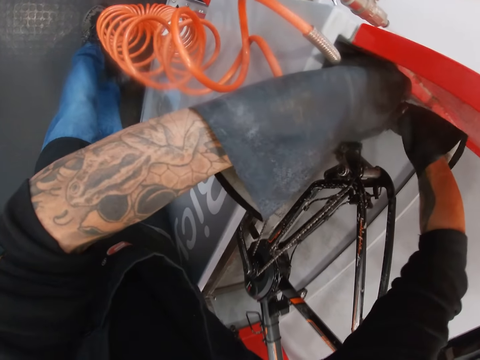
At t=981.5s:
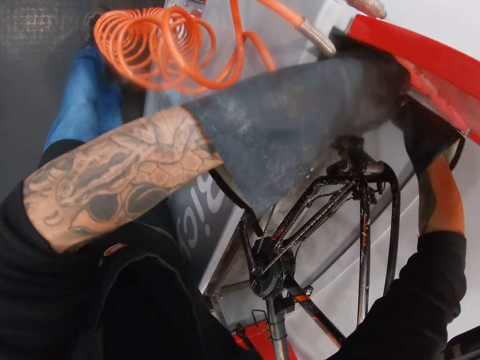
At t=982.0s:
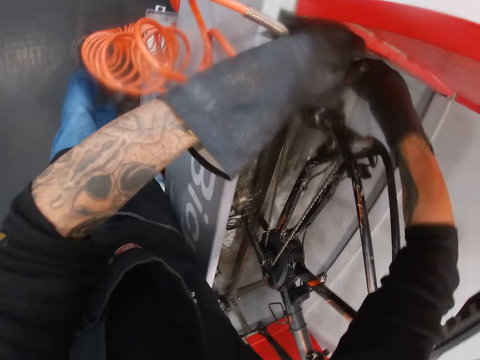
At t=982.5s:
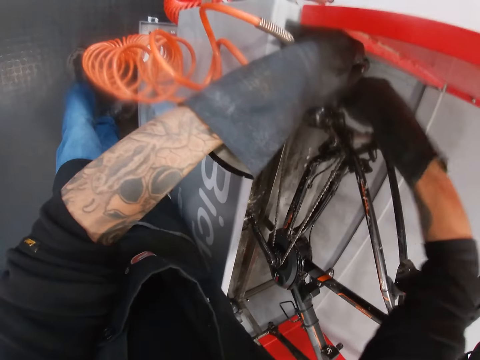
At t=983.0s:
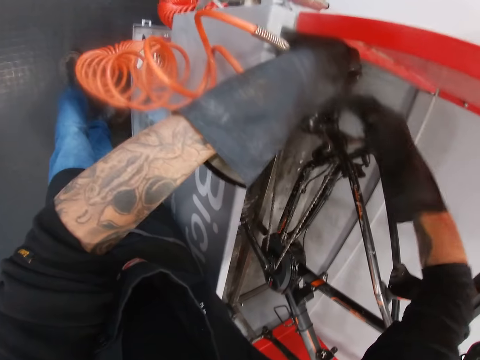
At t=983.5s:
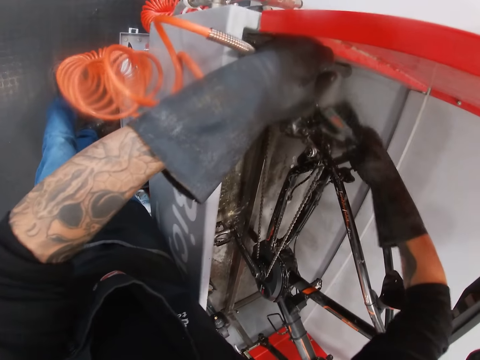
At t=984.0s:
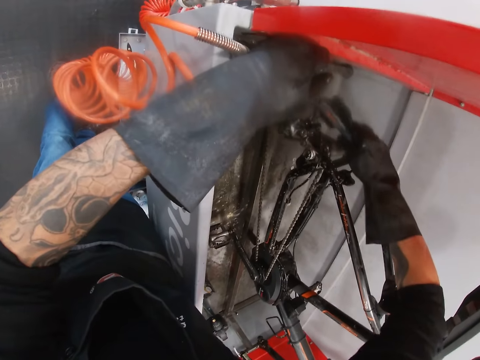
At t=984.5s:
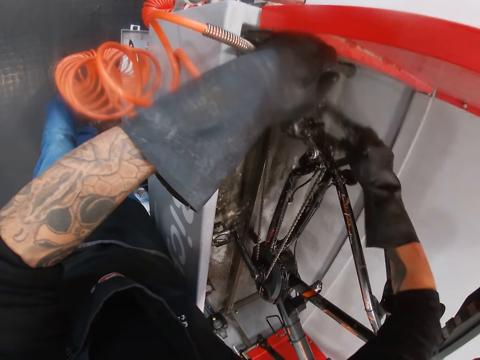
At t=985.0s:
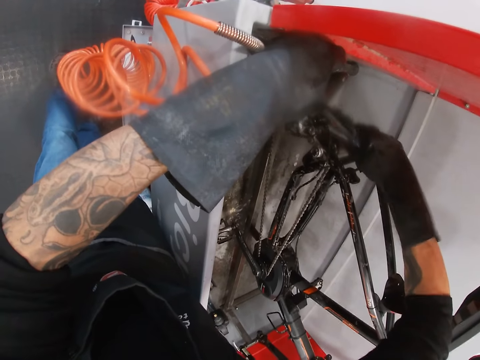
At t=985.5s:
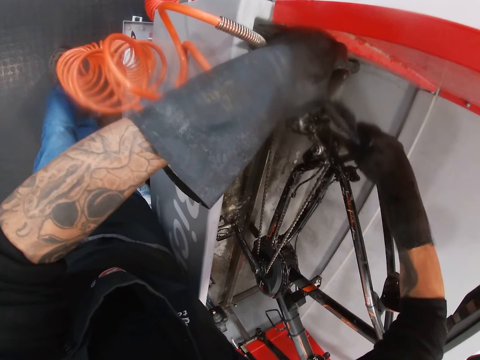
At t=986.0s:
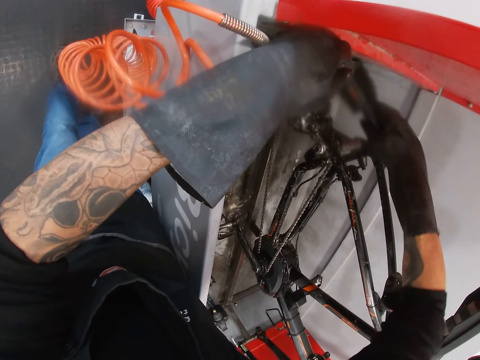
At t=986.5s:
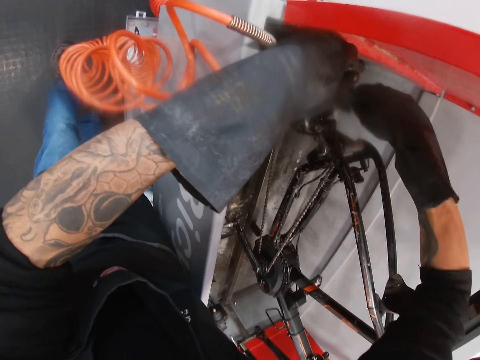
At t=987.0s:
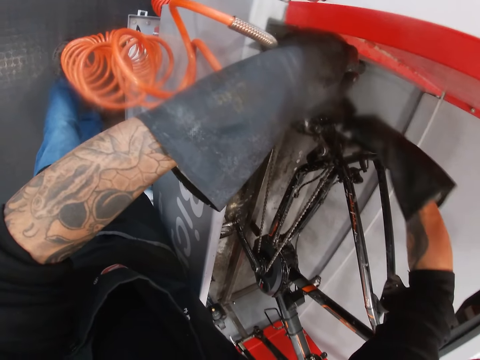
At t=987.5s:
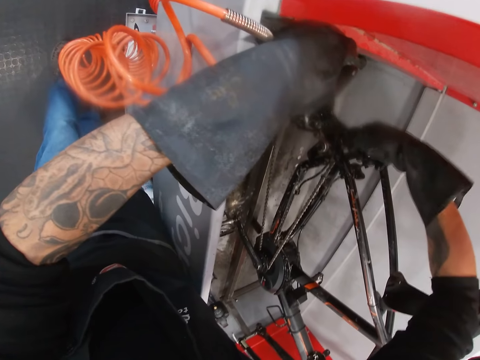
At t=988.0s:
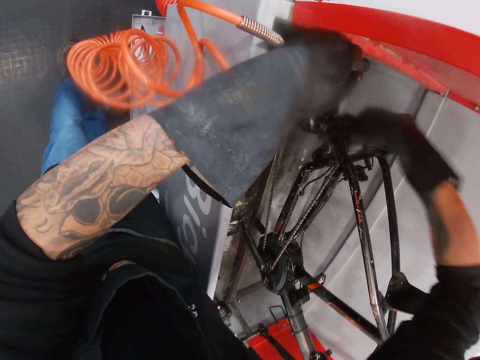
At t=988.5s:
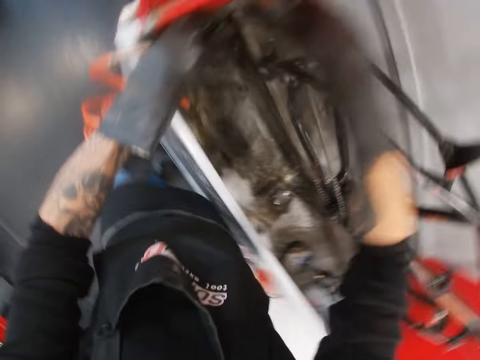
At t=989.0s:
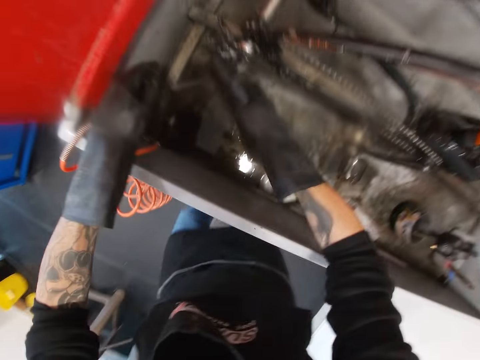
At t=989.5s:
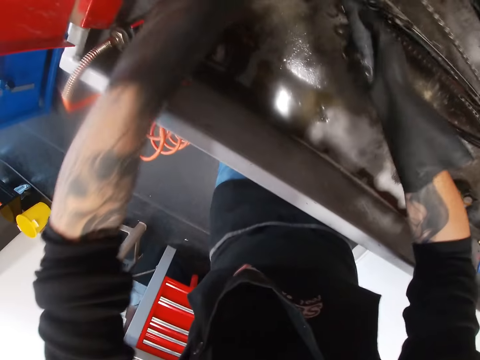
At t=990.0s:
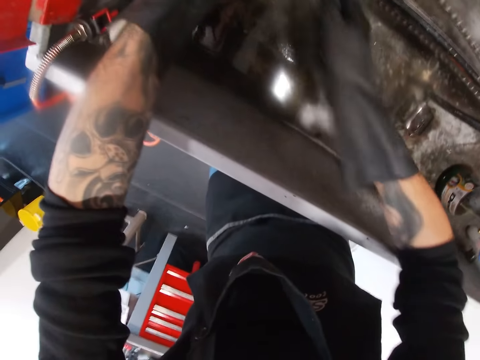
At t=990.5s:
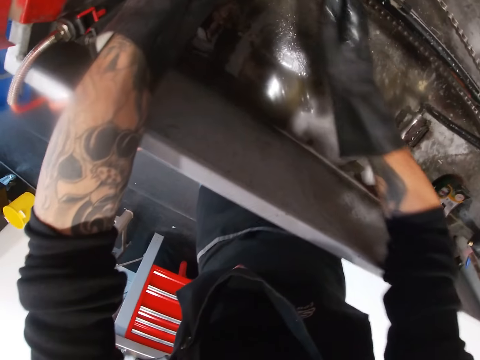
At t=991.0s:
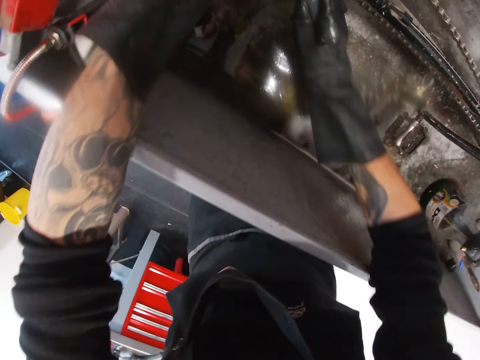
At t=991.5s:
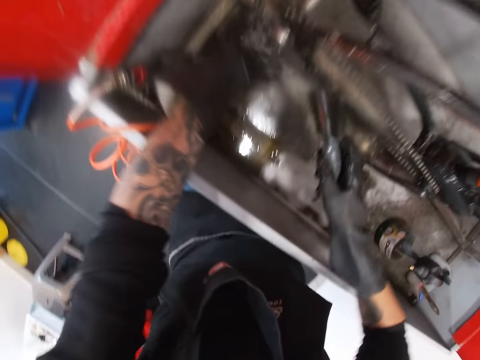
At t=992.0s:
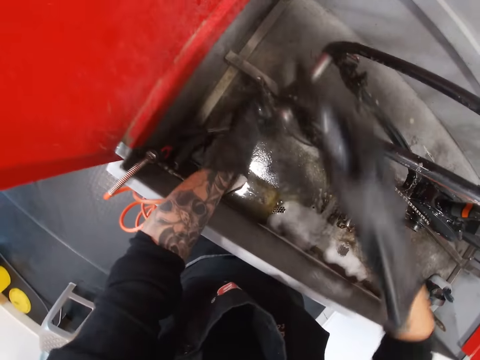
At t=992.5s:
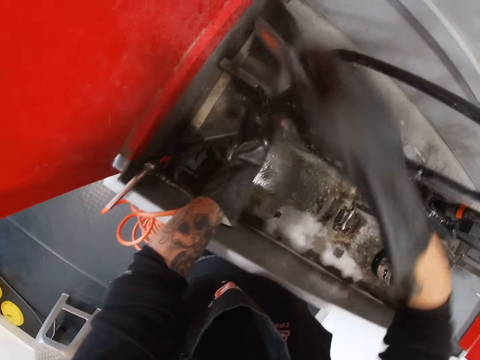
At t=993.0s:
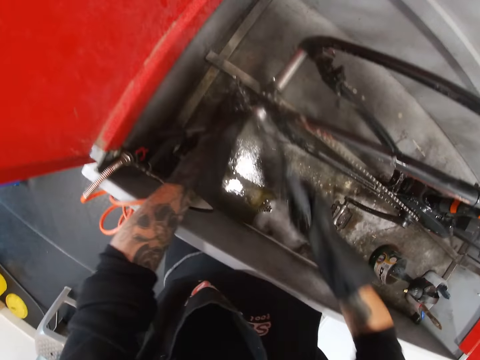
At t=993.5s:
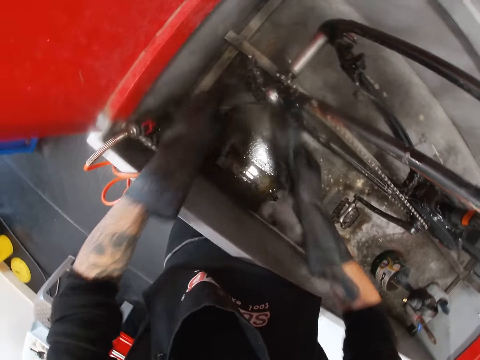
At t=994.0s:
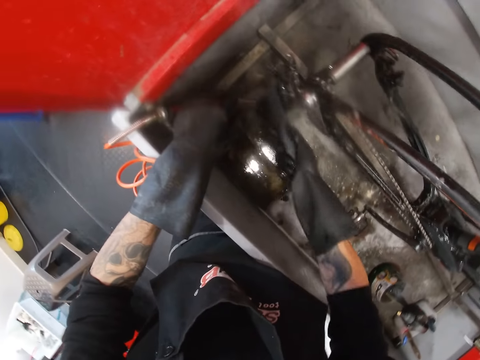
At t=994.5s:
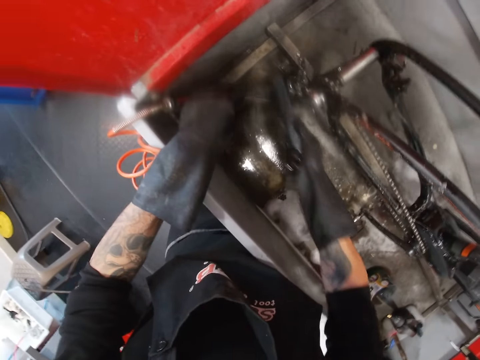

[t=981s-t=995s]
The camera wearer turns to the side. They brush a bicycle with a brush.

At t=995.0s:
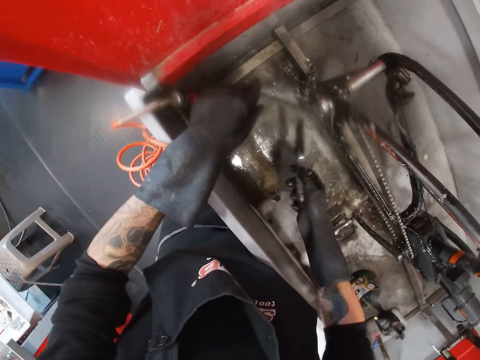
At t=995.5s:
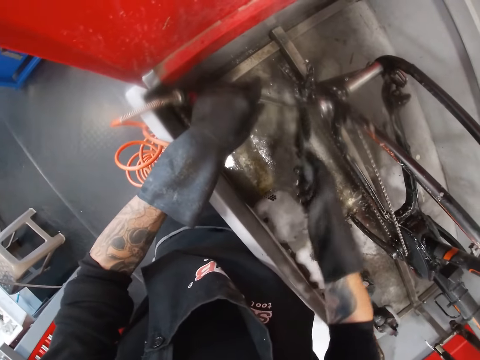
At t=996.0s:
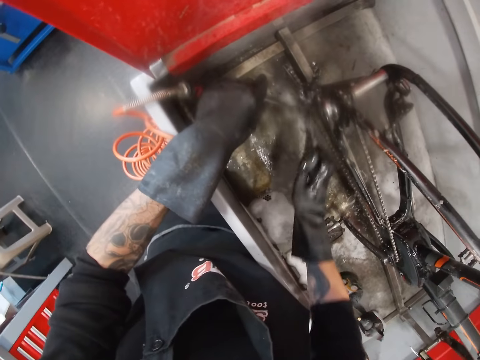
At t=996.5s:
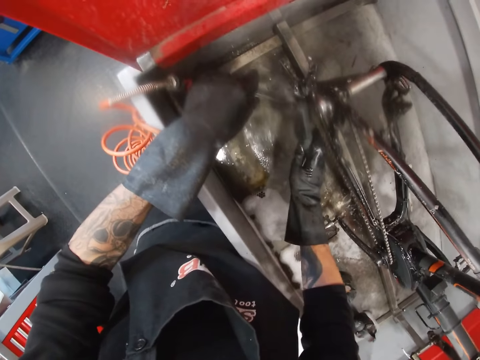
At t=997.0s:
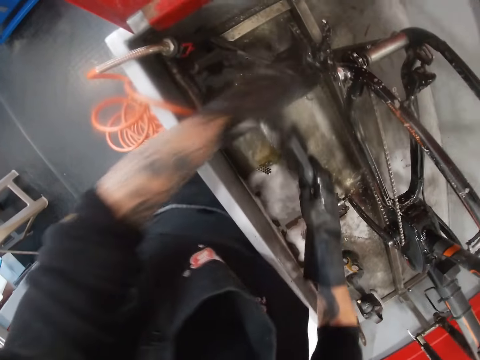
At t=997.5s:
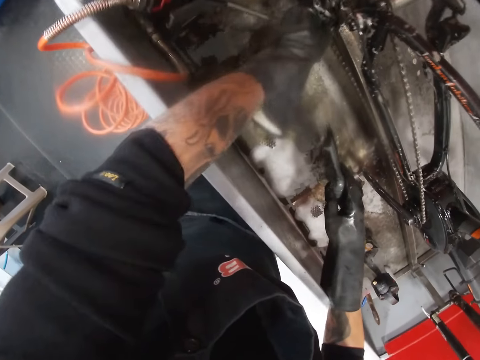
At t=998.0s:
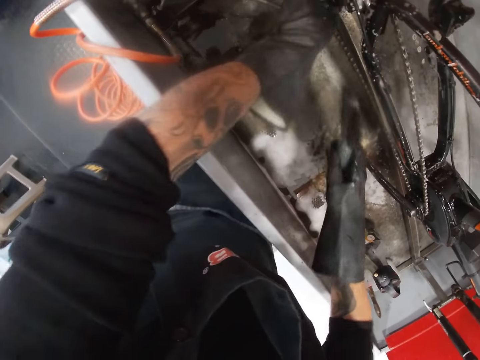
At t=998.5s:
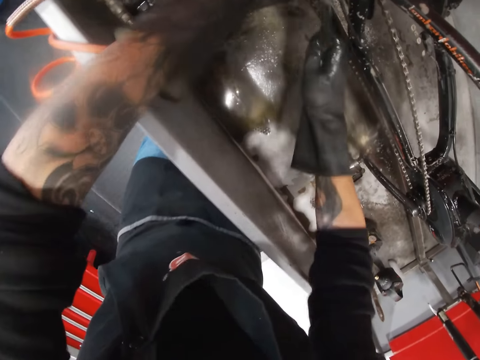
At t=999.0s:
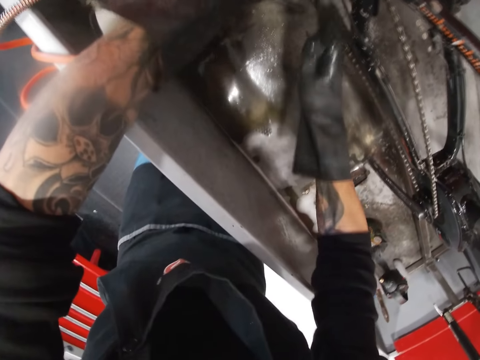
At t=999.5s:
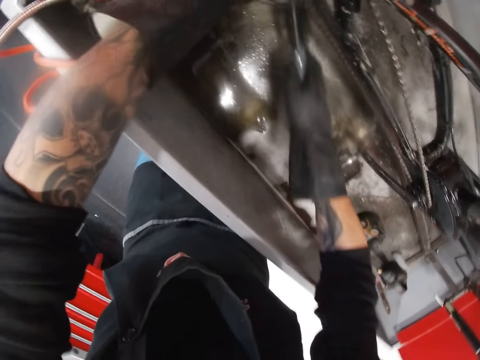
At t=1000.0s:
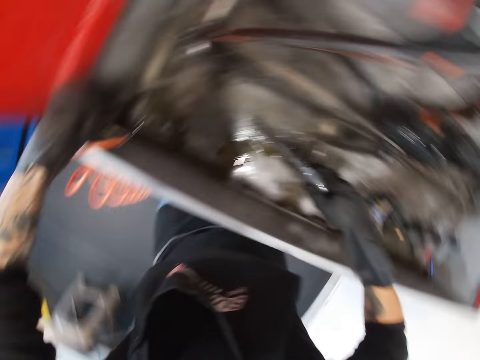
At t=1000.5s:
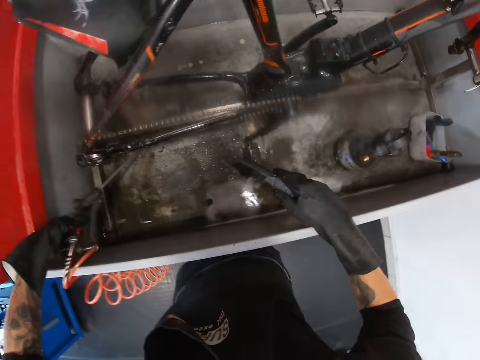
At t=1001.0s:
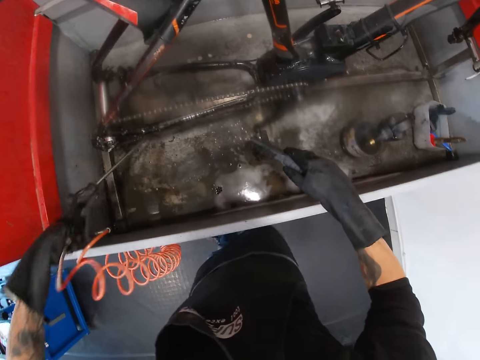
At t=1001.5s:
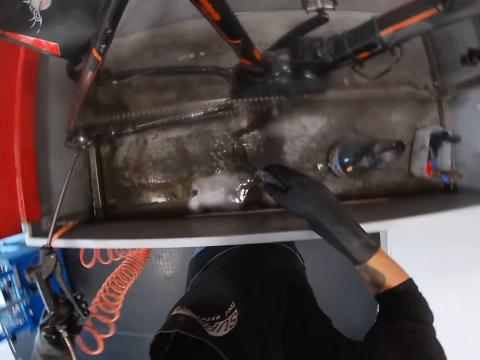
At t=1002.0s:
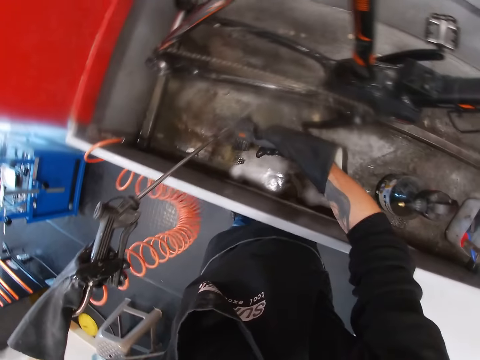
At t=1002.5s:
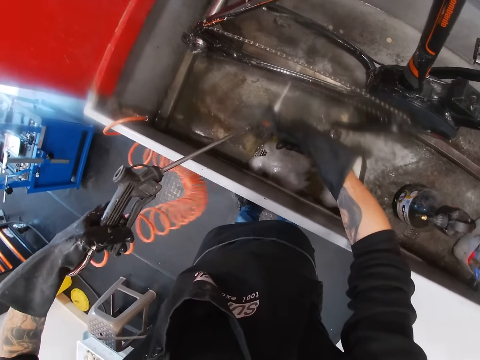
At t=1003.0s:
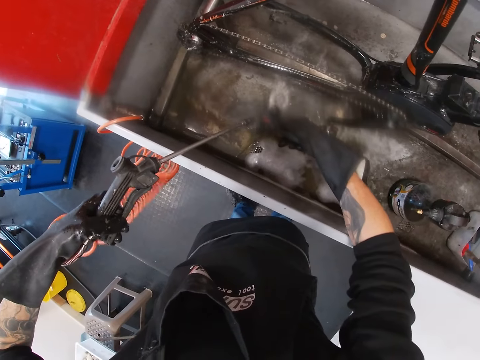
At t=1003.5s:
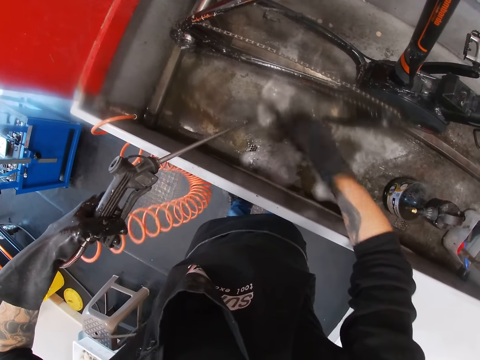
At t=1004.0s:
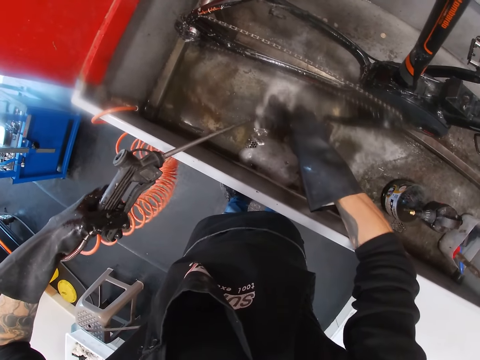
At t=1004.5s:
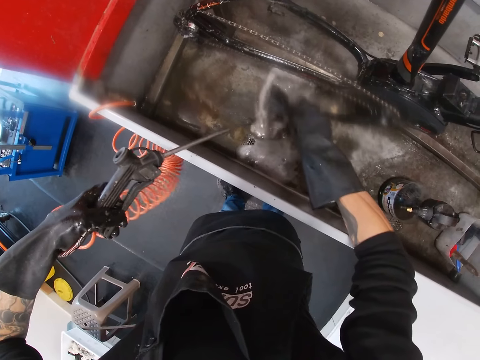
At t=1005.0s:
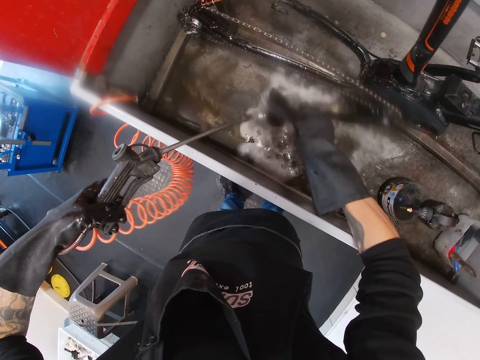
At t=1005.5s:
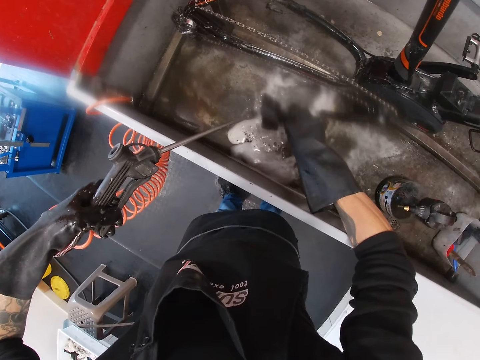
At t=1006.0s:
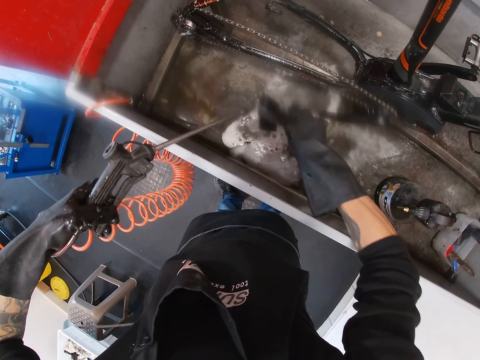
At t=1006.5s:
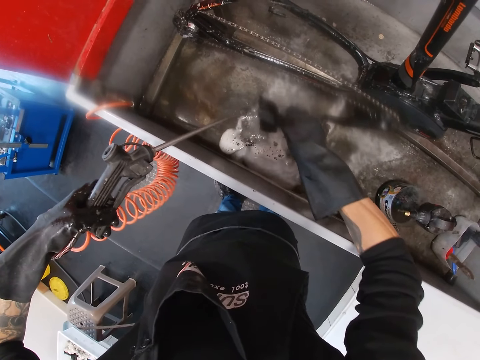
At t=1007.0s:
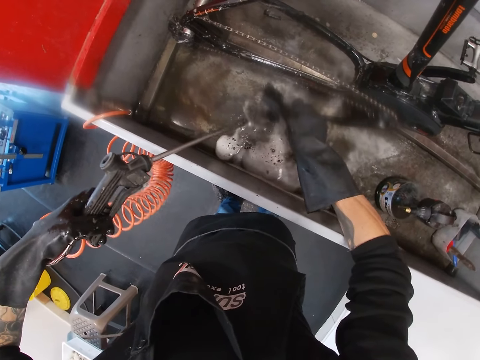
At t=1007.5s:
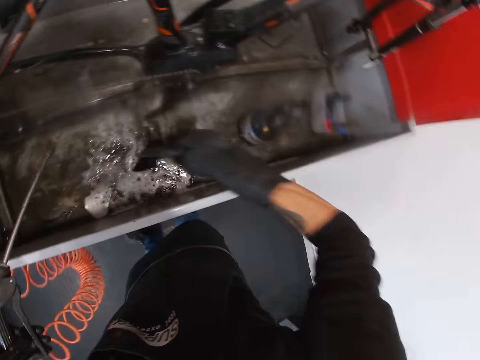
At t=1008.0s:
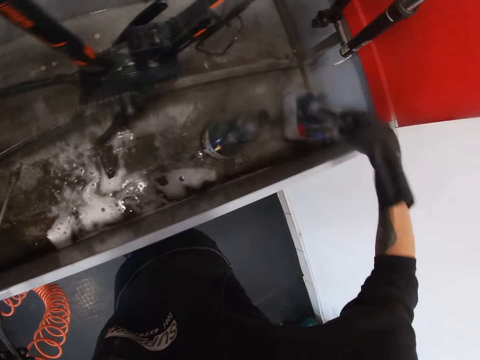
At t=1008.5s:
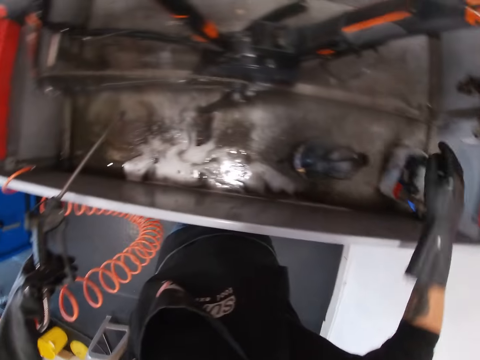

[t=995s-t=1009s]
The camera wearer holds a bicycle chain. He brushes the bicycle with a brush. He picks up the nozzle spray with his left hand. He turns to the side. He holds a pressure pipe. He sprays the brush with the water in the nozzle spray. He turns to the side. He places the brush in the right side of the workshop wash basin.
